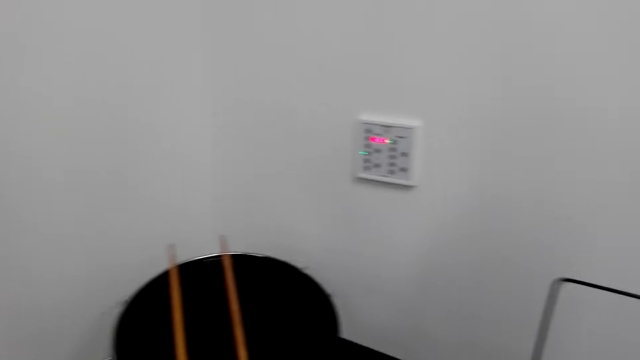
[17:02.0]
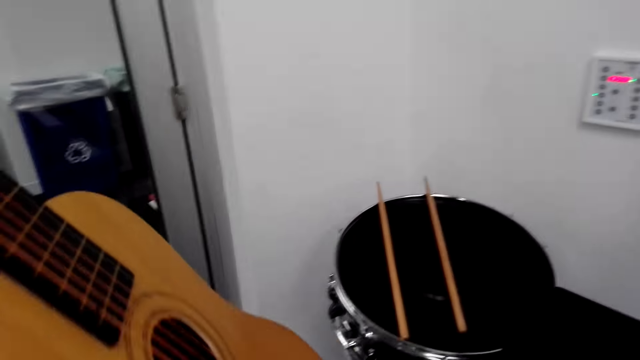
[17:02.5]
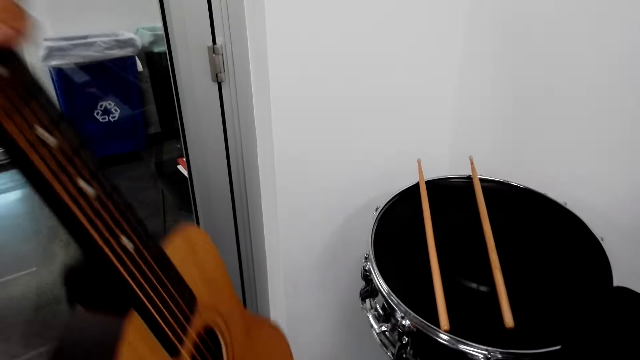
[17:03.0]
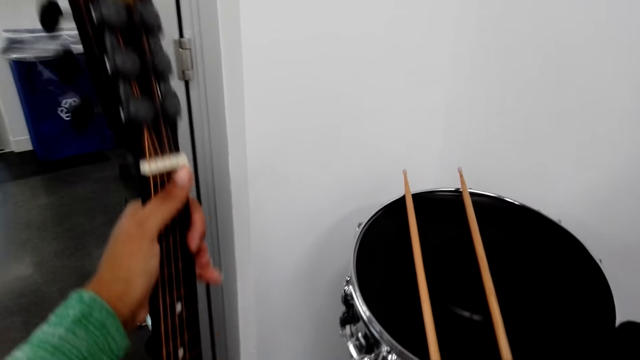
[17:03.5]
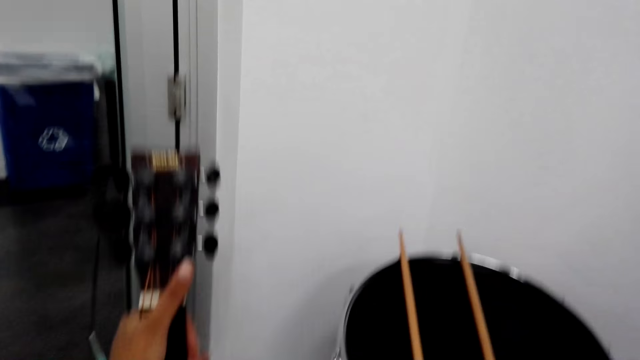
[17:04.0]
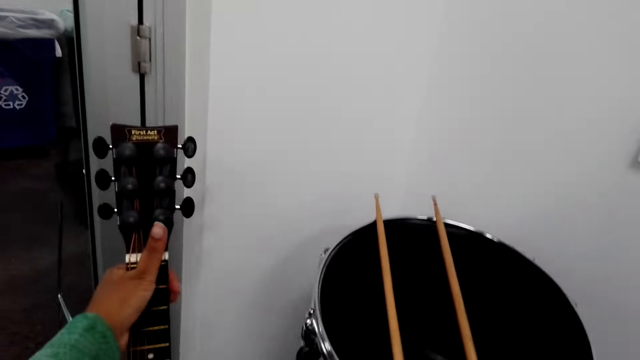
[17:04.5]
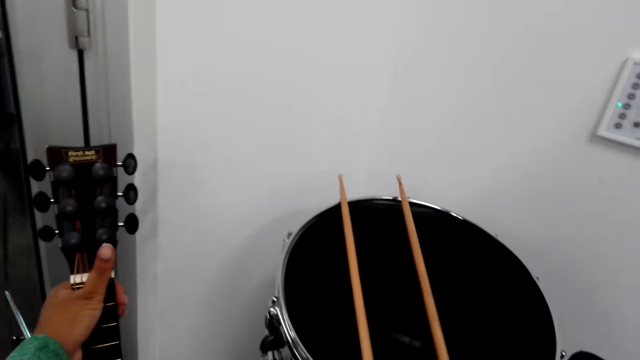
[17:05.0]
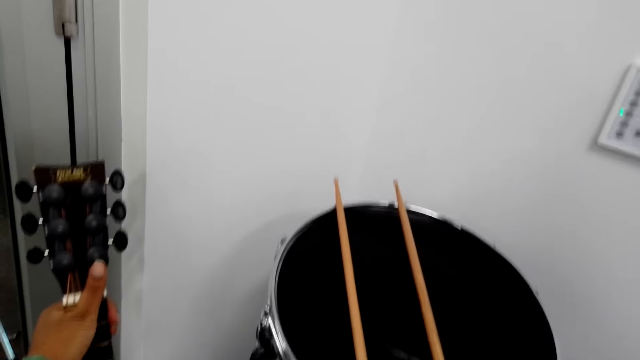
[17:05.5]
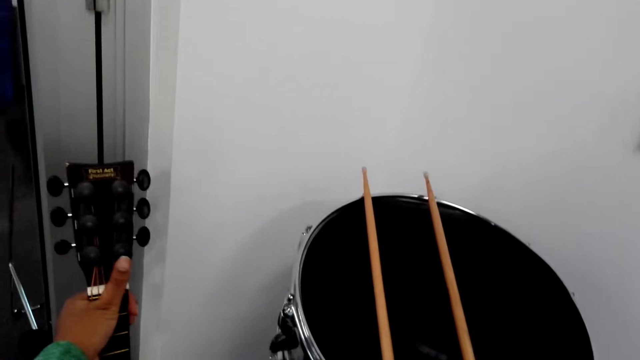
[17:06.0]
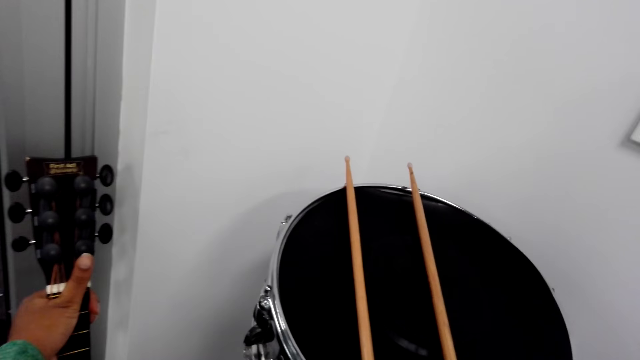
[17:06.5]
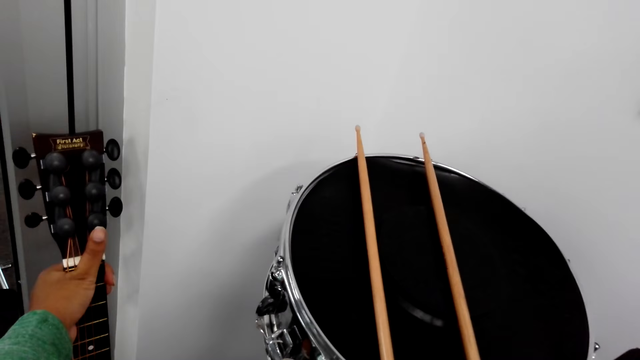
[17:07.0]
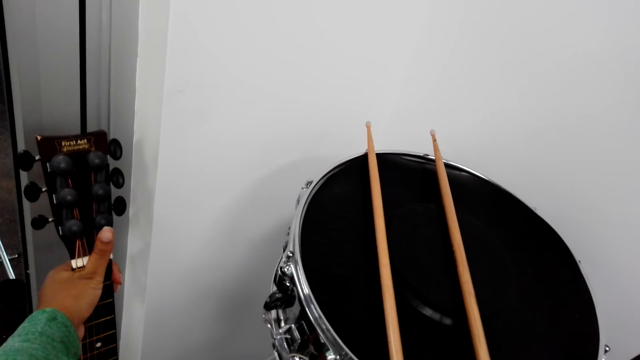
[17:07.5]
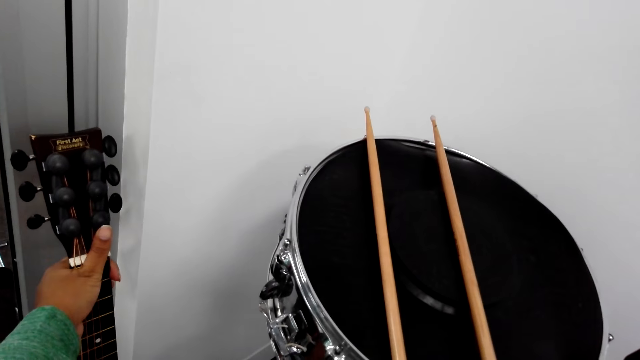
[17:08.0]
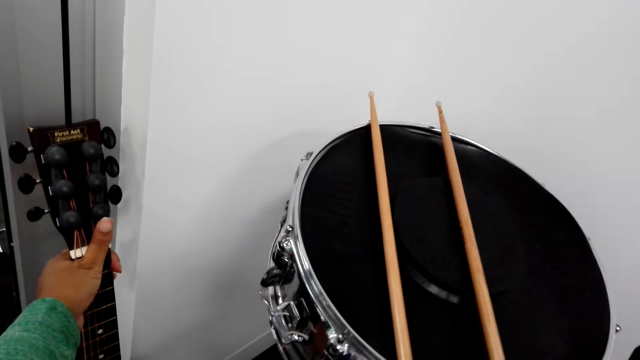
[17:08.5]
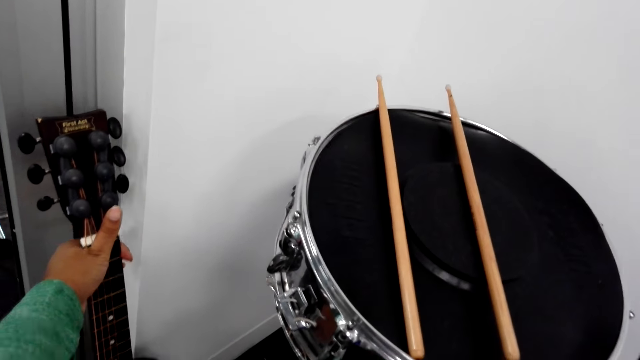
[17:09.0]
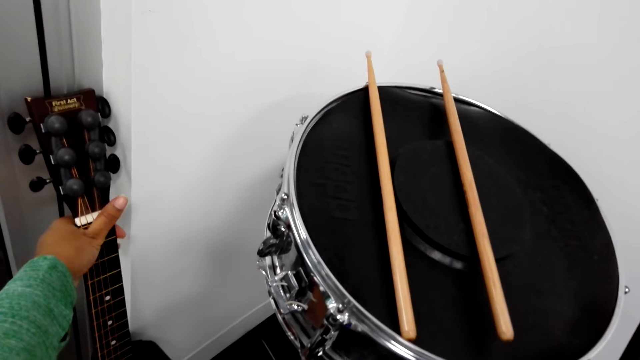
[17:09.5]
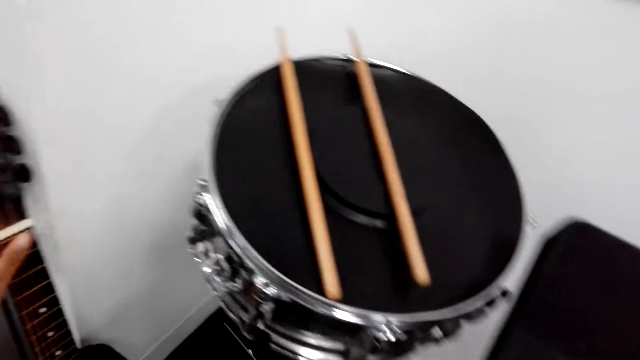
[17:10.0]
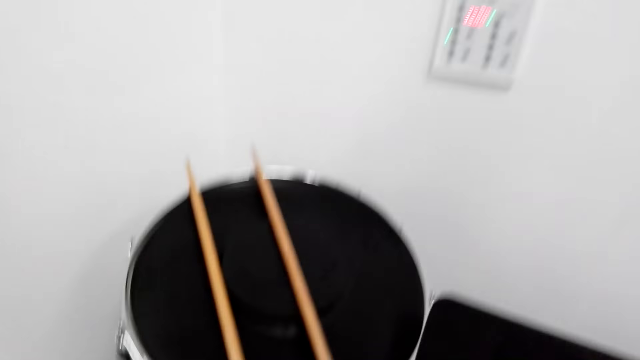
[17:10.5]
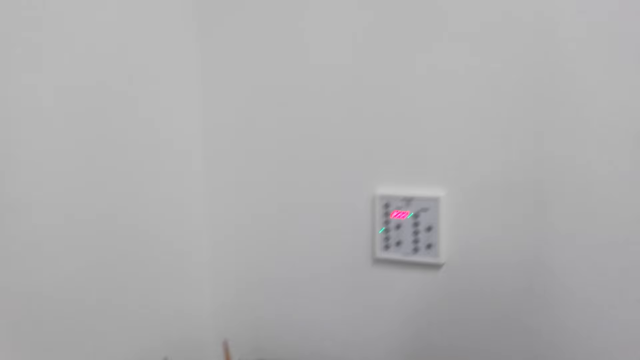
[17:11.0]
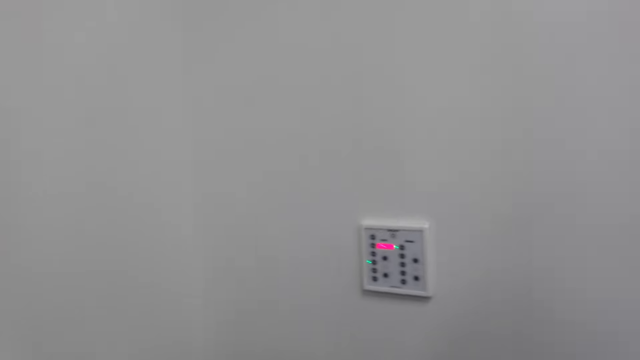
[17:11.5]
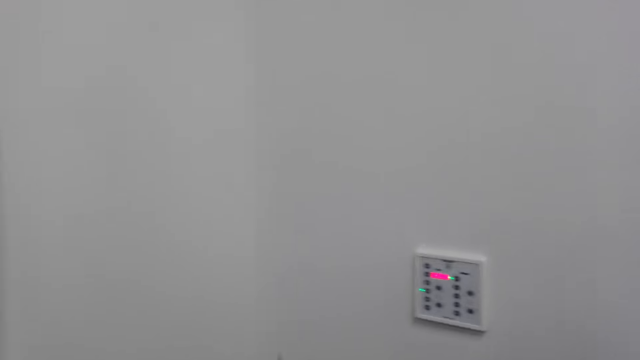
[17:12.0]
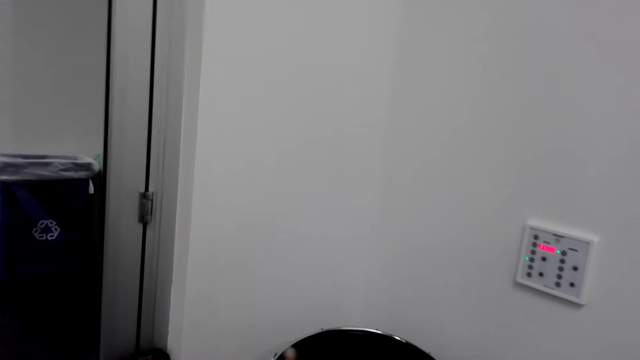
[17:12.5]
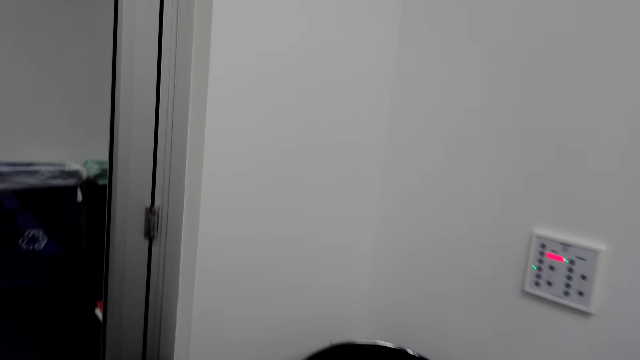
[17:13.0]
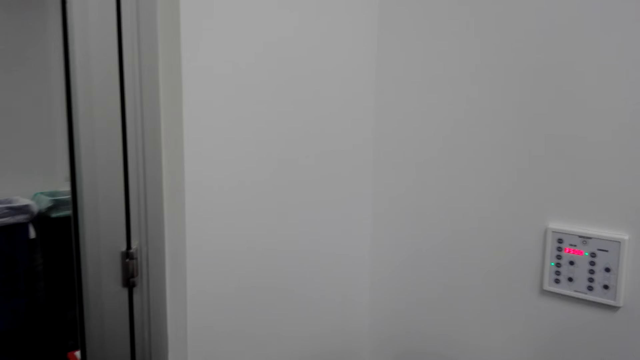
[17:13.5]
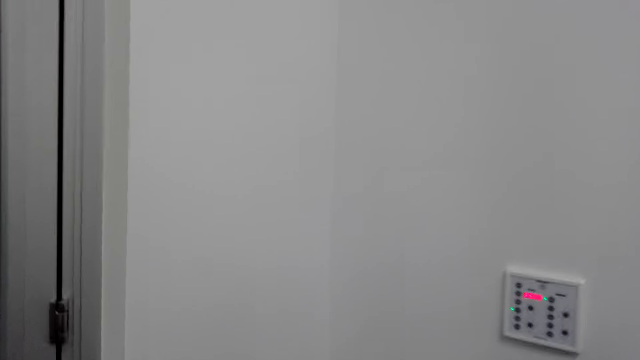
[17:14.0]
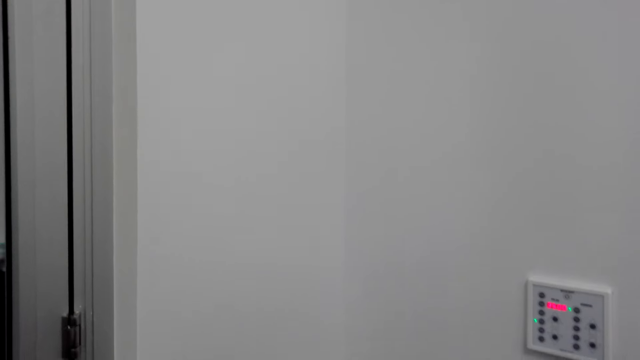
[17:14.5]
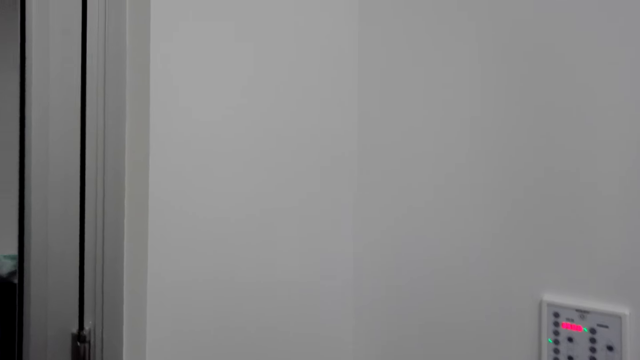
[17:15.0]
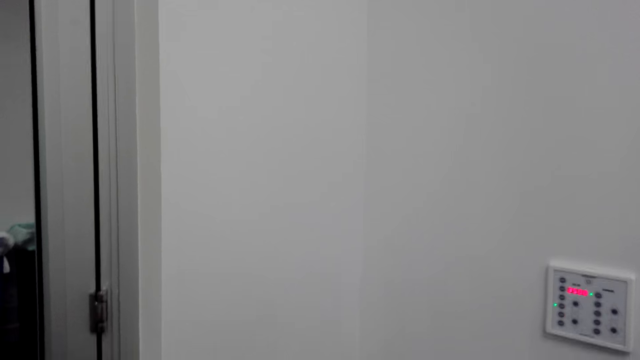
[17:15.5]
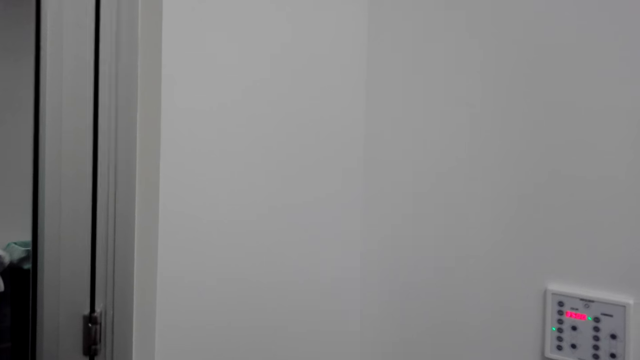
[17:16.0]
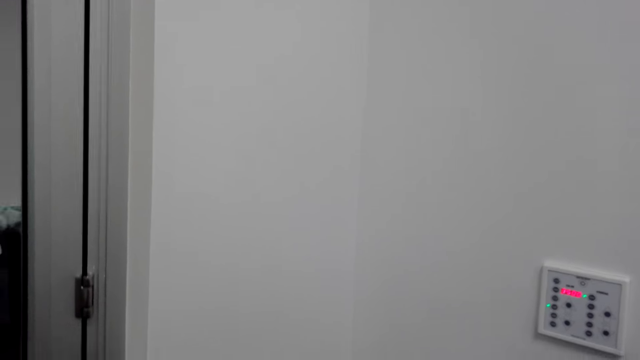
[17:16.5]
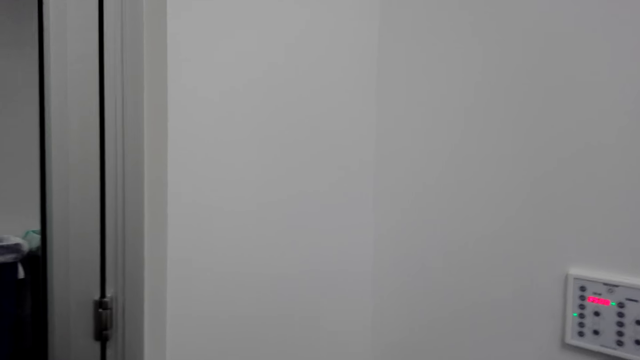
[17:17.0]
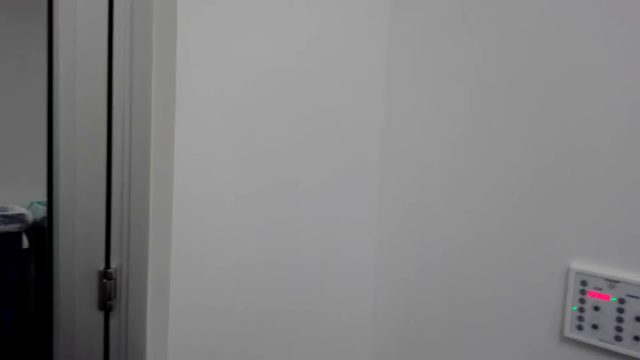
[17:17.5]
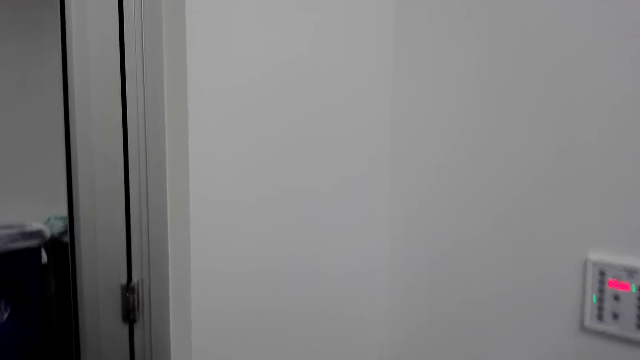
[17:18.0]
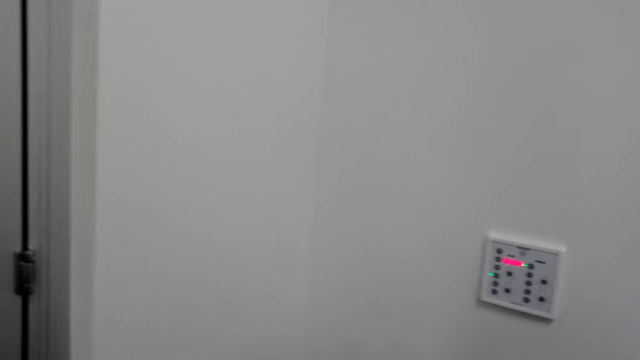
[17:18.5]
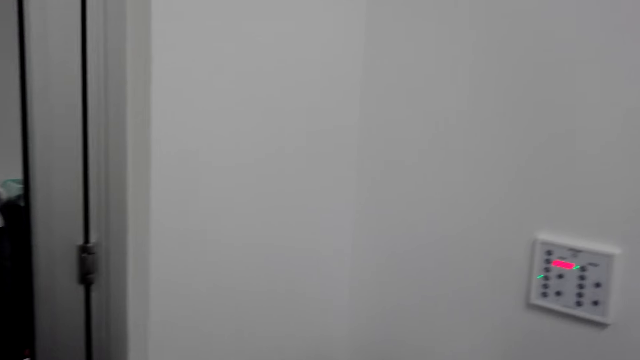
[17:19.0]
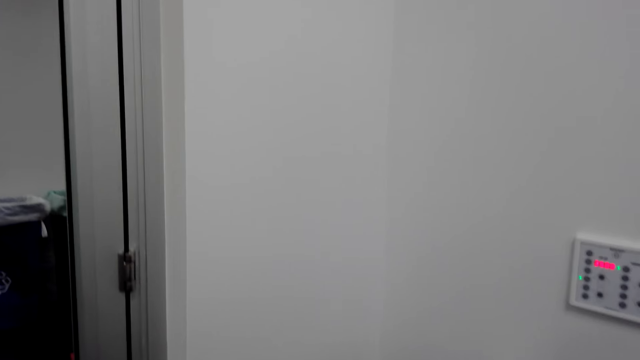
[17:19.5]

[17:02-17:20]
The camera wearer places the guitar against the wall. They beat the drums. They stand.
